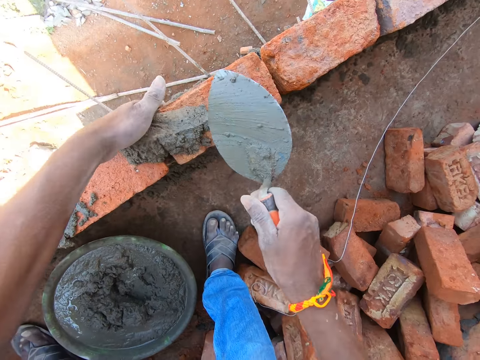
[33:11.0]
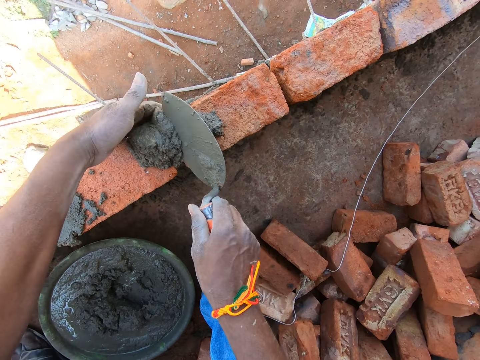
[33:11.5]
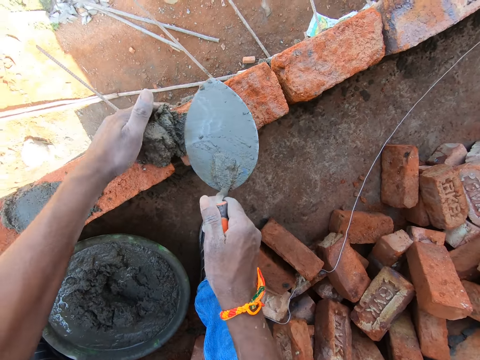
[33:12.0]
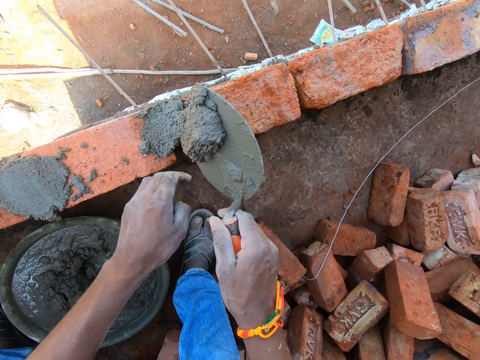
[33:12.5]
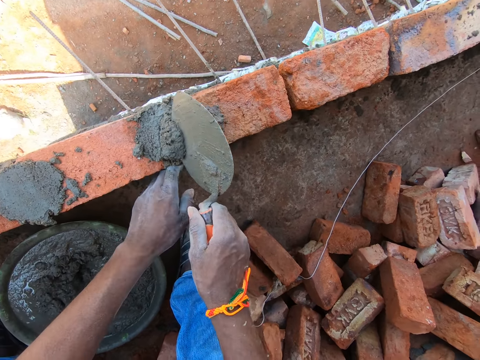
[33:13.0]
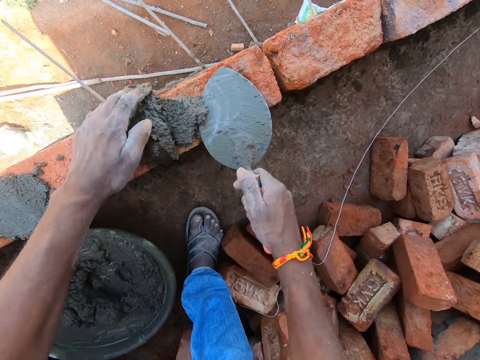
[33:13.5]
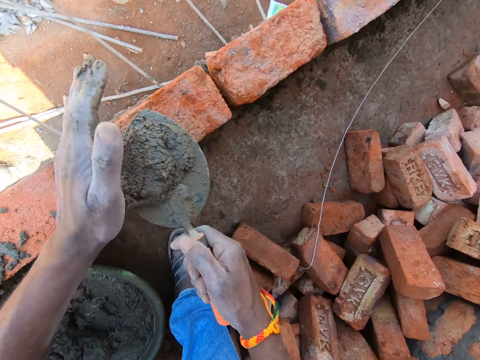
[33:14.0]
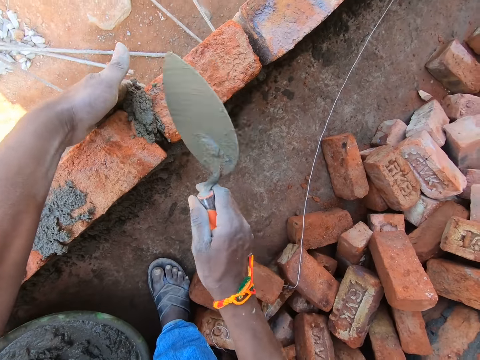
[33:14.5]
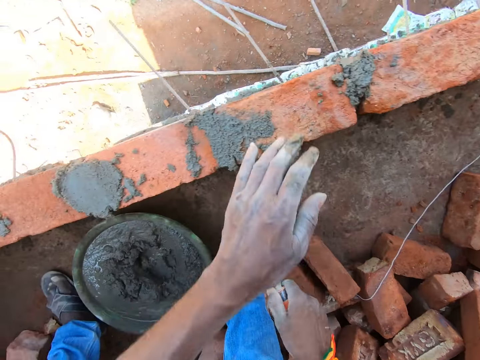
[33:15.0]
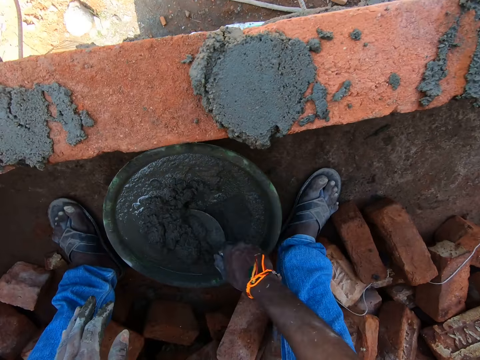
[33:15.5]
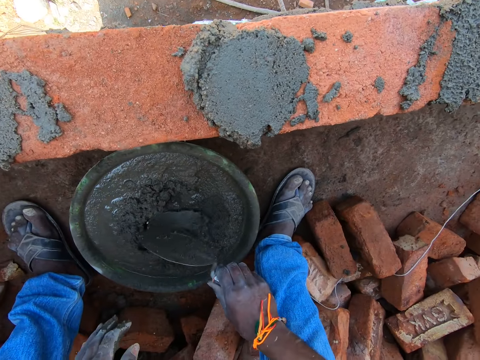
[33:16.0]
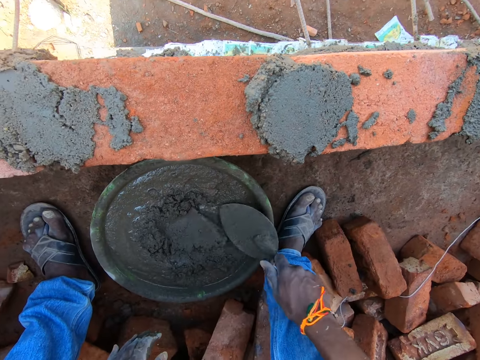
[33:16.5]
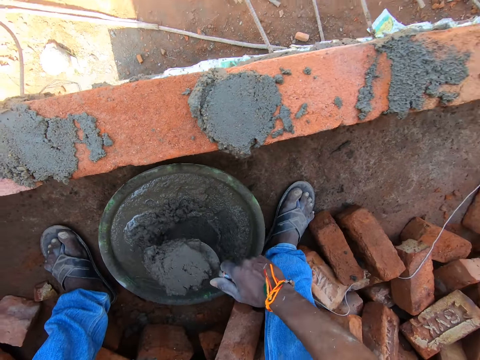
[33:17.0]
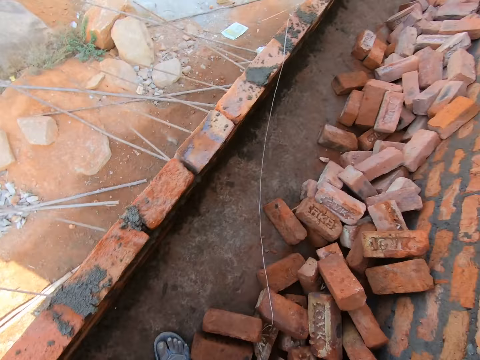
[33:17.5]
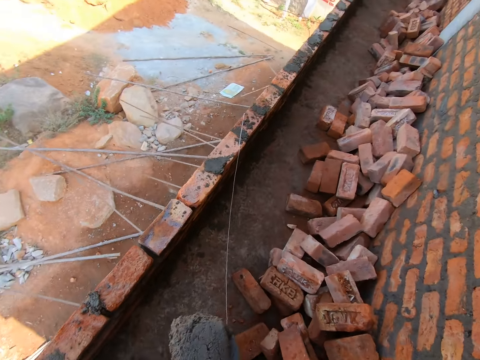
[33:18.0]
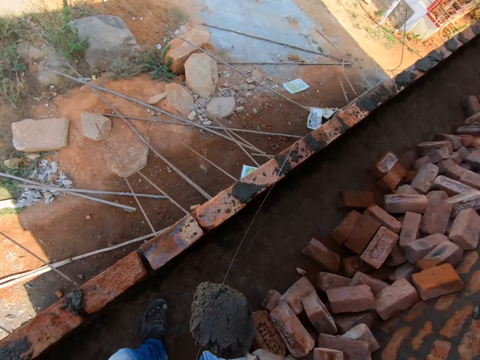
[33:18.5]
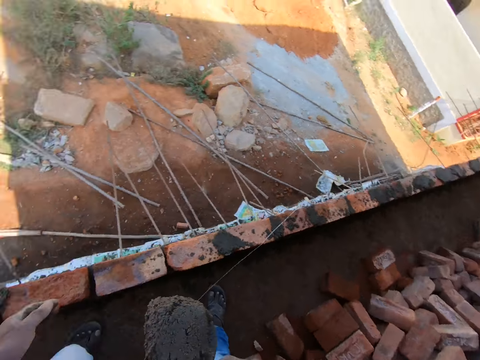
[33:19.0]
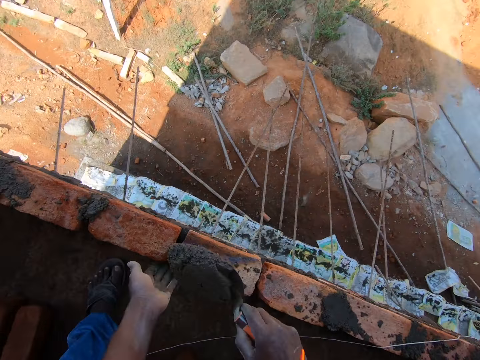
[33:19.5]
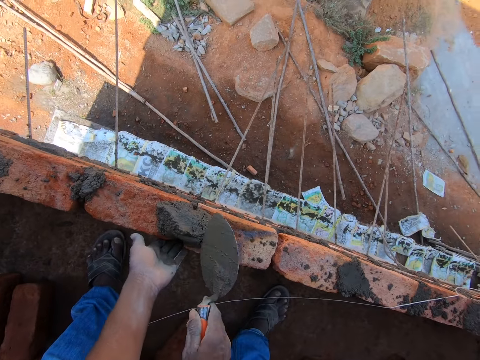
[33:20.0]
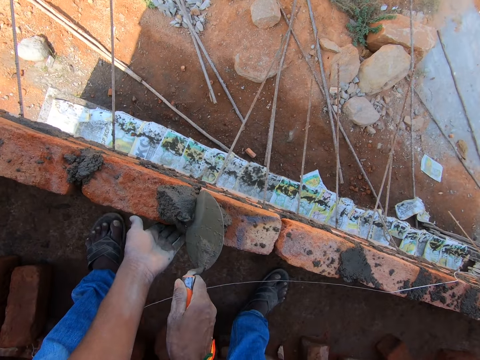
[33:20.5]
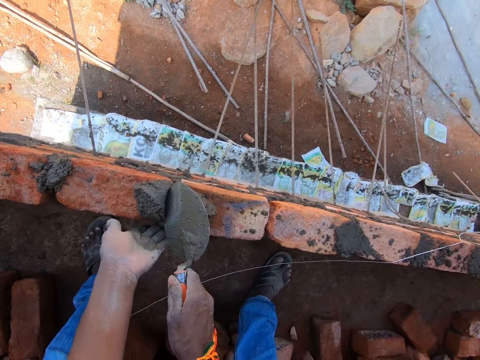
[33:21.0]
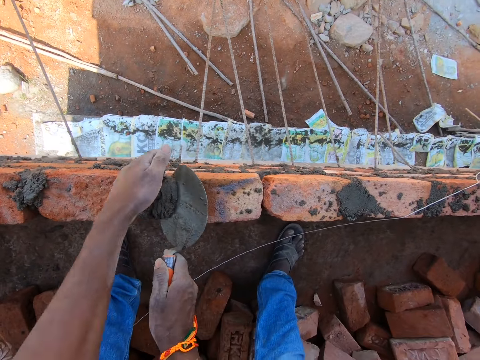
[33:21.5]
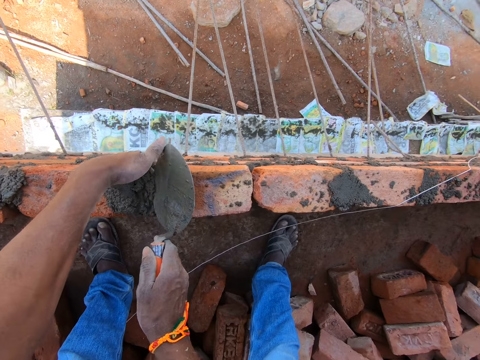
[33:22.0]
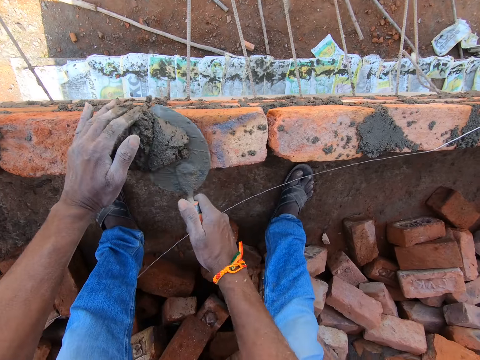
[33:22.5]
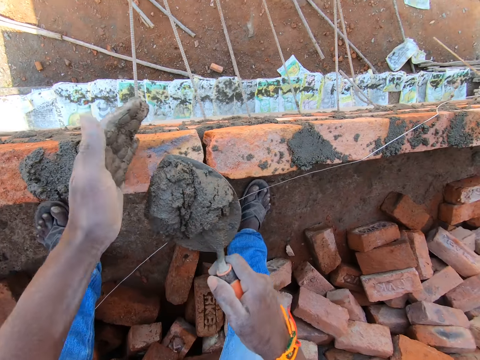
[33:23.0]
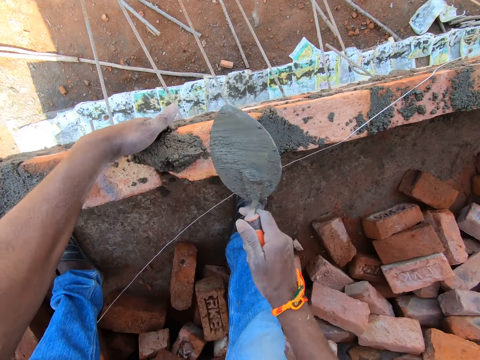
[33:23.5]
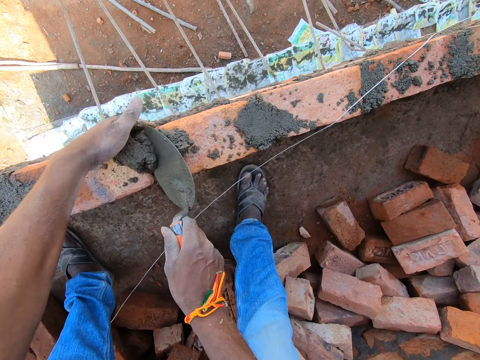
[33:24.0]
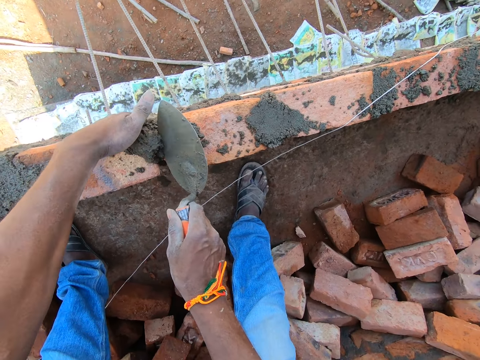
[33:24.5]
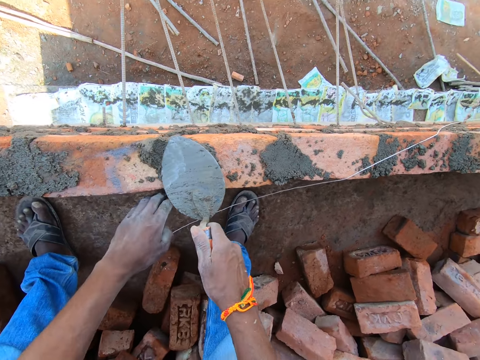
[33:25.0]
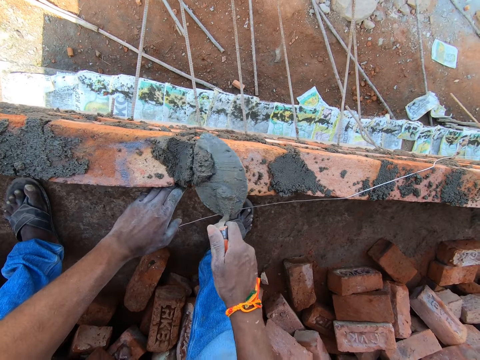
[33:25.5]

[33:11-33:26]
The camera wearer spreads the sand concrete on the bricks. They fetch the sand concrete on the bricks, drop the concrete, spread the sand concrete on the bricks, fetch the sand concrete on the basin, and walk around. They spread the sand concrete on the bricks, fetch the sand concrete on the bricks, and spread the sand concrete on the bricks.

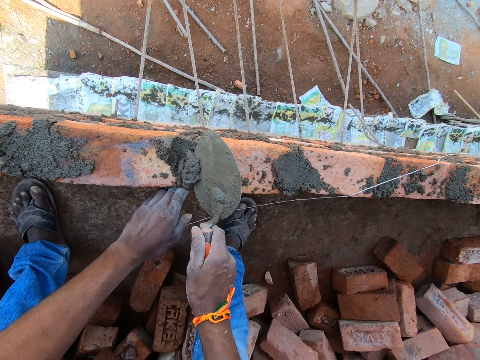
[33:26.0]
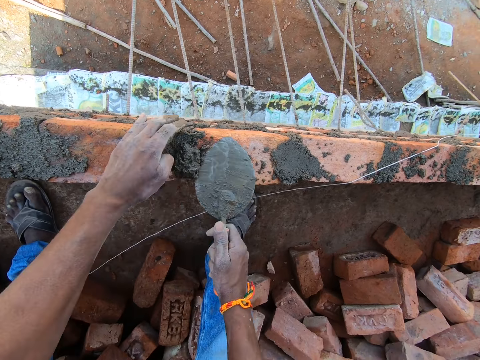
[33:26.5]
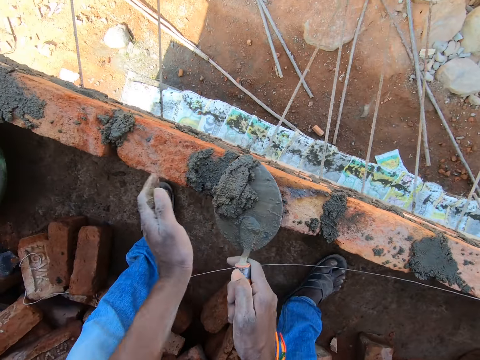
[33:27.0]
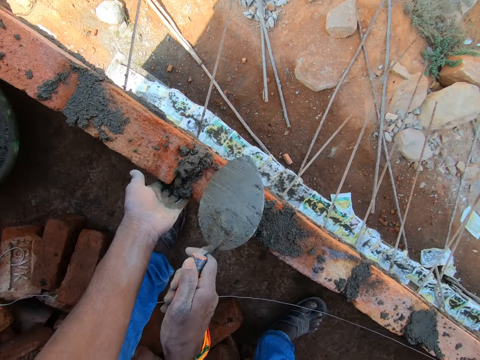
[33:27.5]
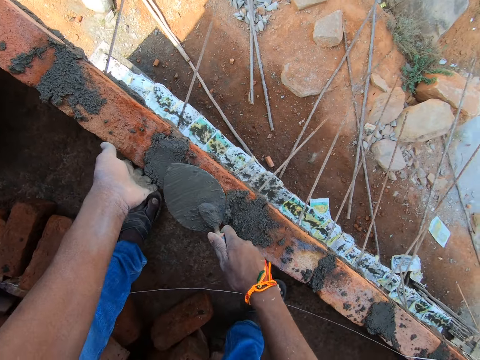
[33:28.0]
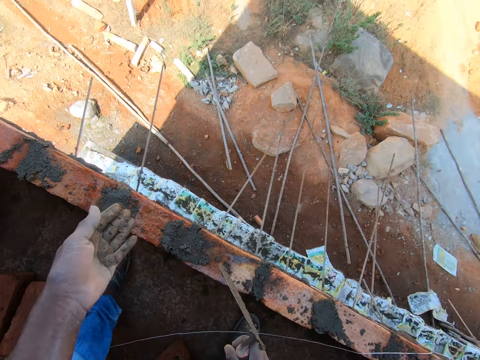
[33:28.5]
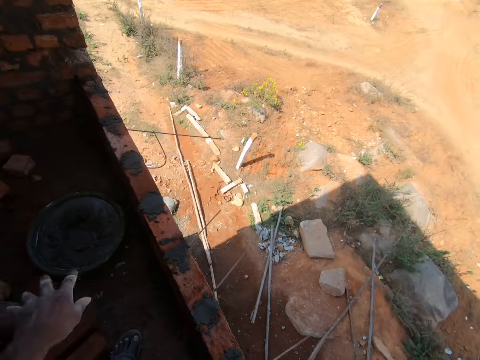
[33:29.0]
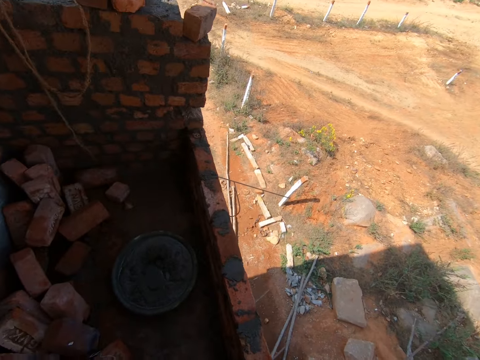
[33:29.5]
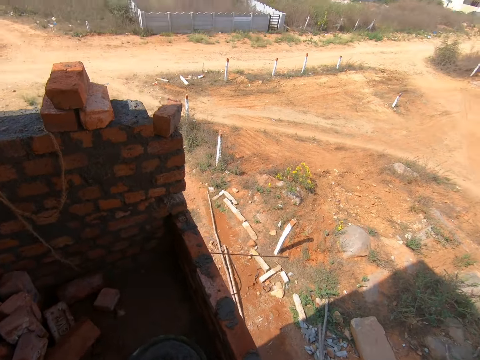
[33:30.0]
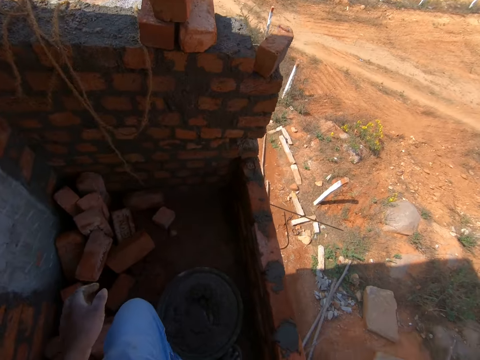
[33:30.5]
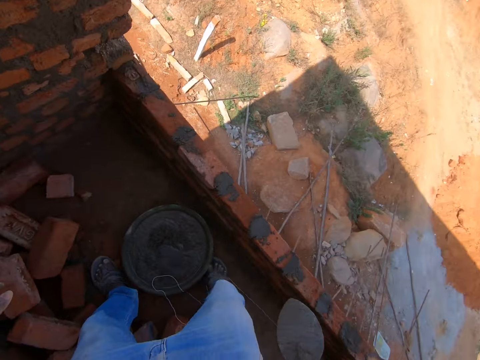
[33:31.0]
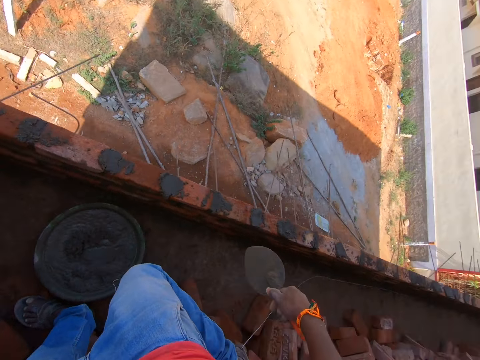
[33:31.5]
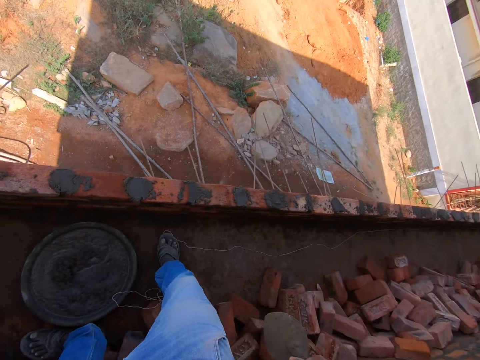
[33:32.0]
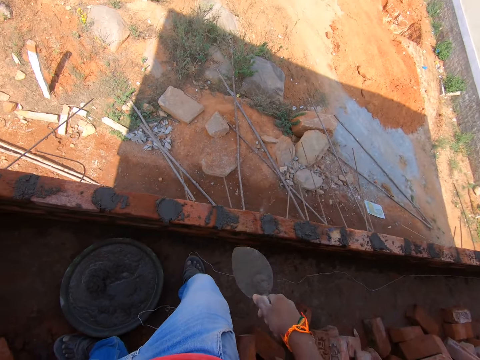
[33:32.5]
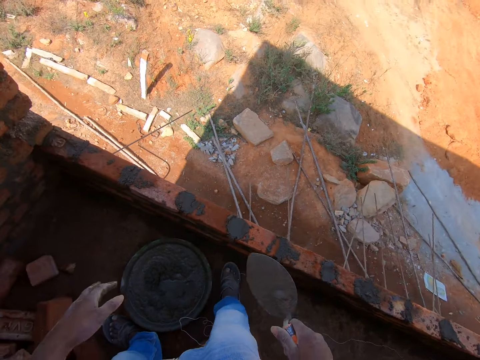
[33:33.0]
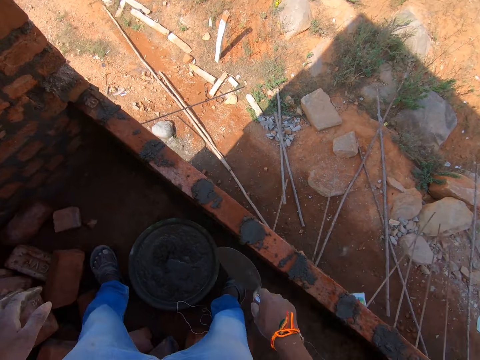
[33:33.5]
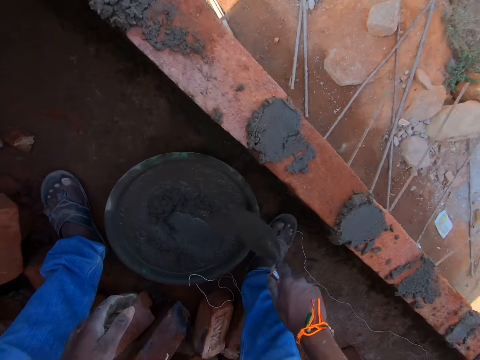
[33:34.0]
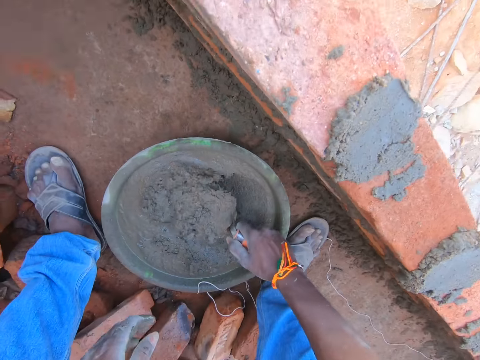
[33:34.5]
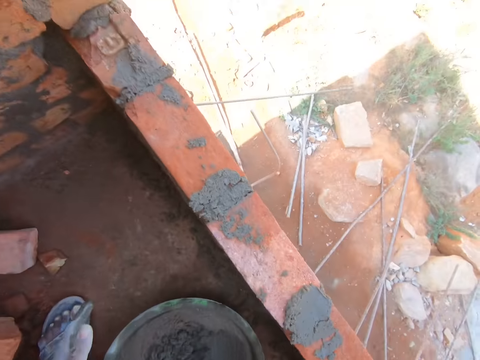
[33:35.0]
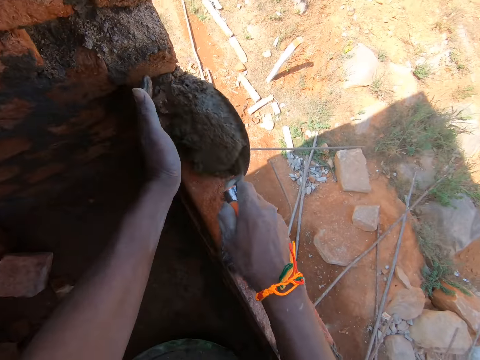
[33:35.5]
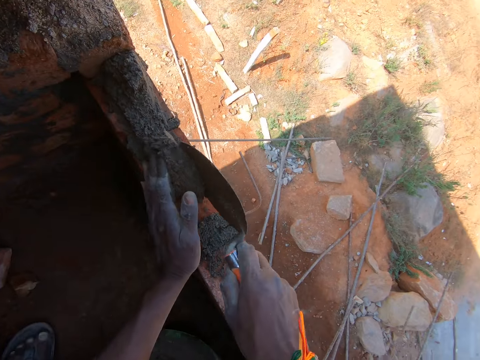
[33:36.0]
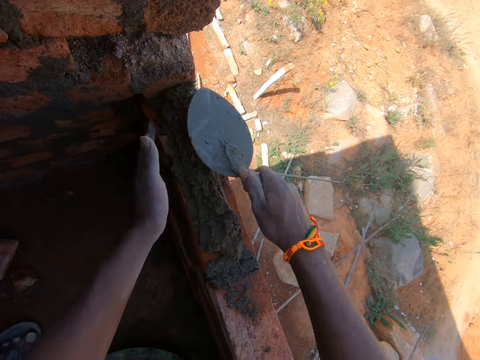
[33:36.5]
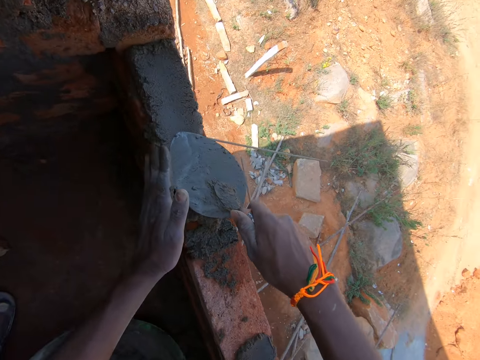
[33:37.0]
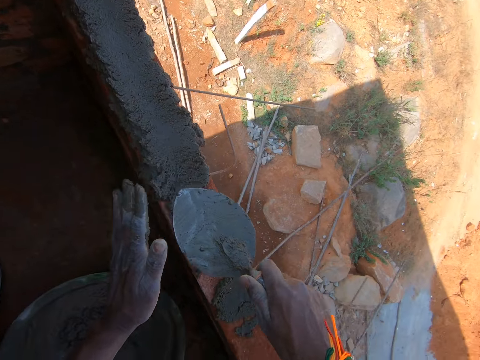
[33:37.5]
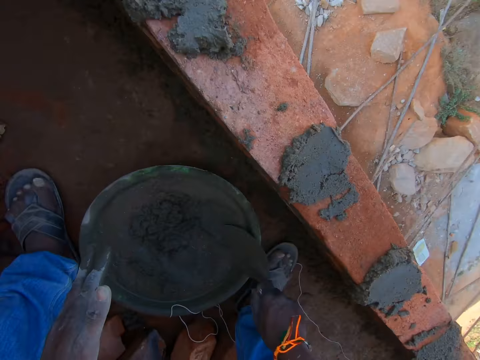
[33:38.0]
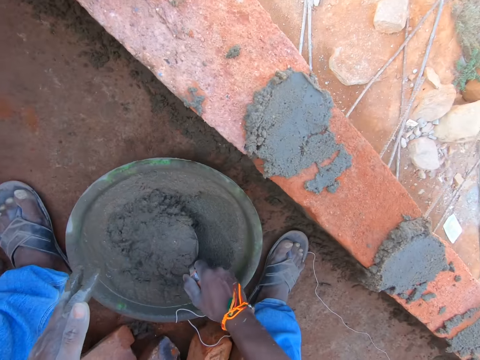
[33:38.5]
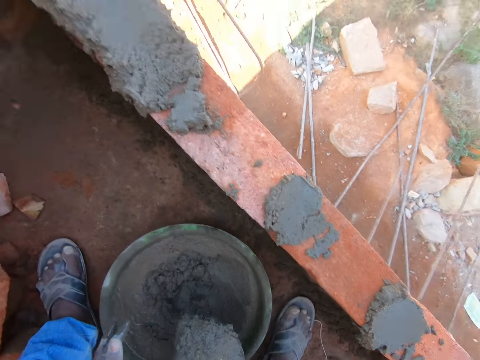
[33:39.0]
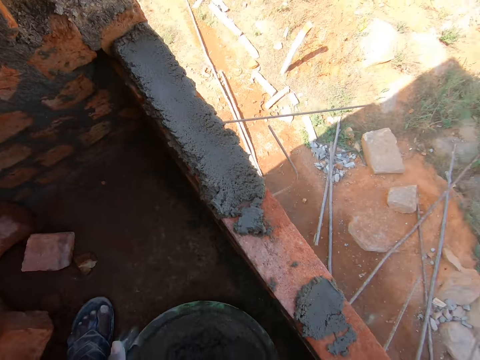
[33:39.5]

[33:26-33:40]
The camera wearer fetches the sand concrete on the bricks. They spread the sand concrete on the bricks and walk around. They fetch the sand concrete on the basin, drop the concrete, spread the sand concrete on the bricks, level the concrete, and fetch the sand concrete on the basin.
